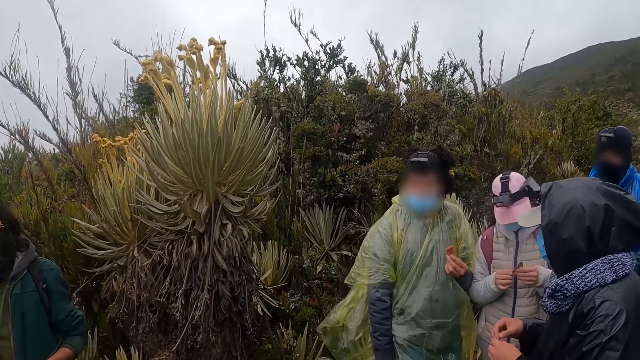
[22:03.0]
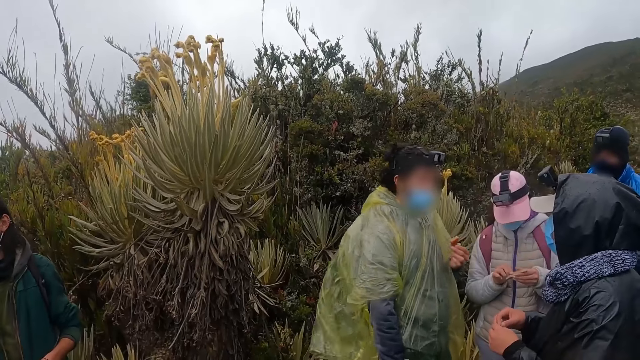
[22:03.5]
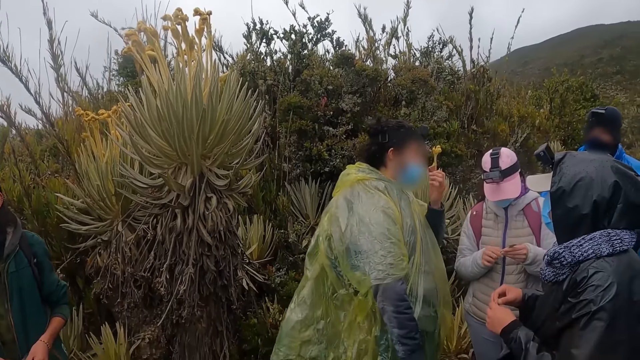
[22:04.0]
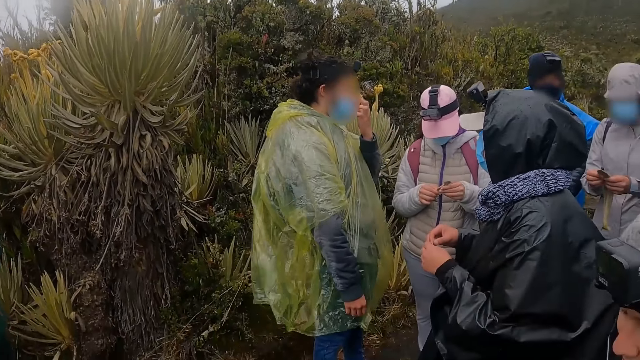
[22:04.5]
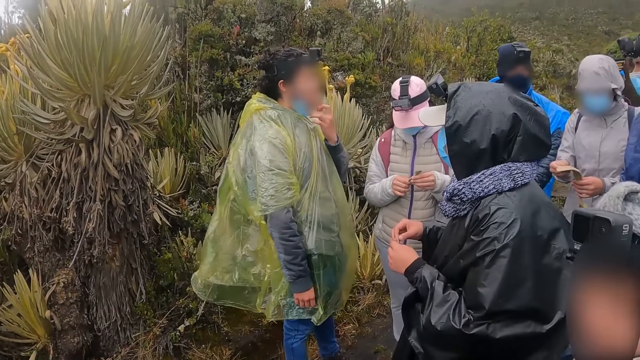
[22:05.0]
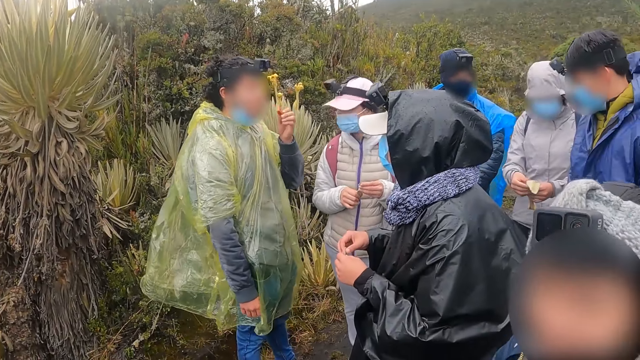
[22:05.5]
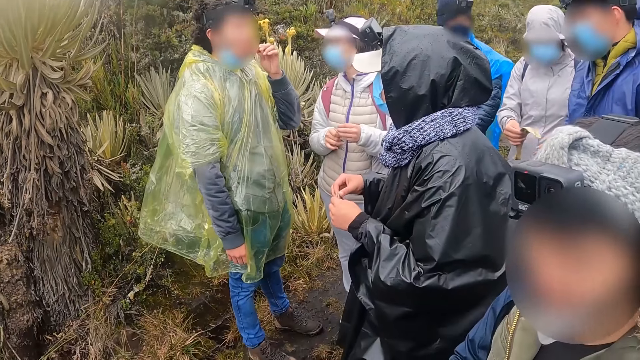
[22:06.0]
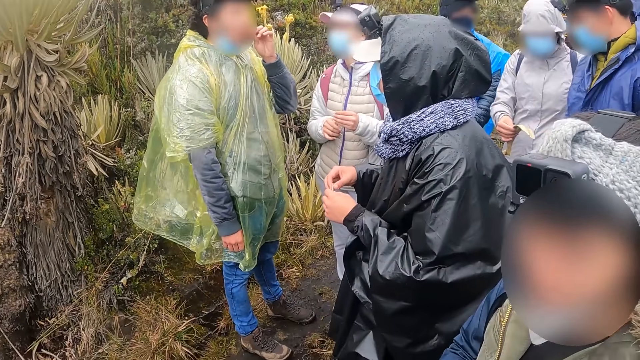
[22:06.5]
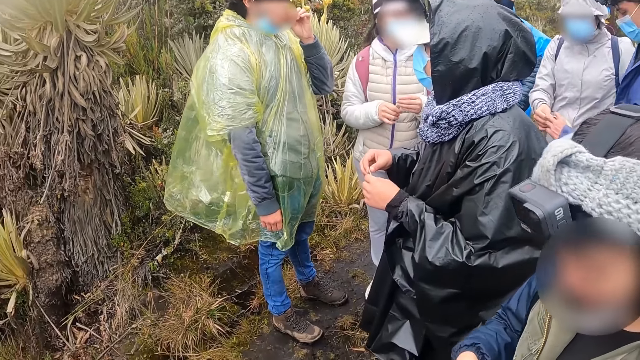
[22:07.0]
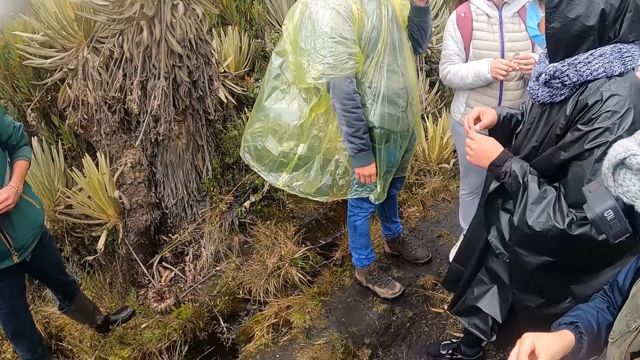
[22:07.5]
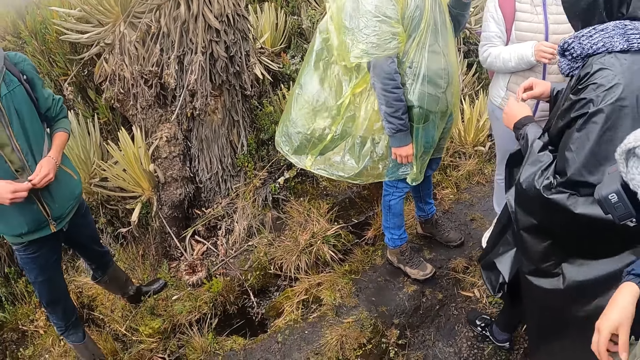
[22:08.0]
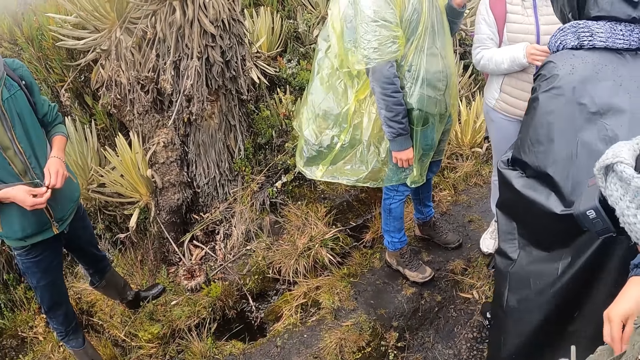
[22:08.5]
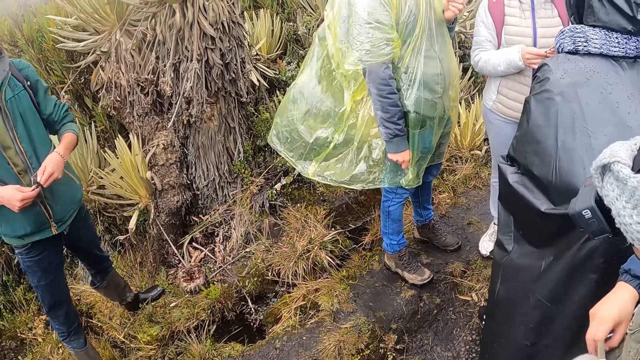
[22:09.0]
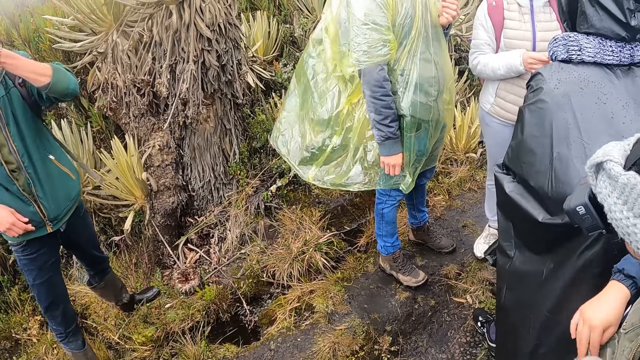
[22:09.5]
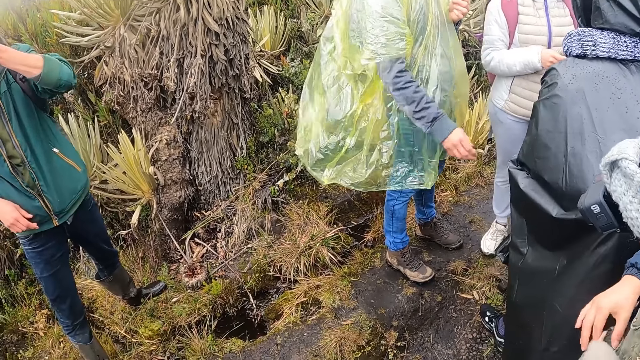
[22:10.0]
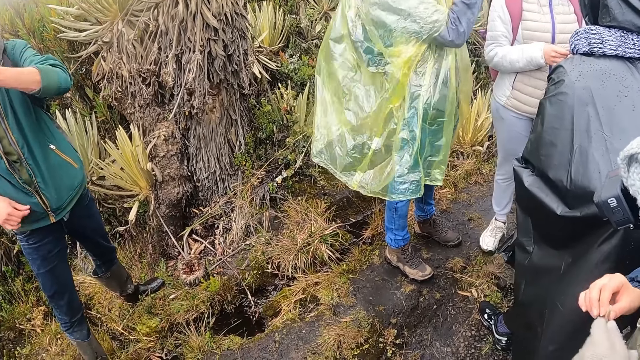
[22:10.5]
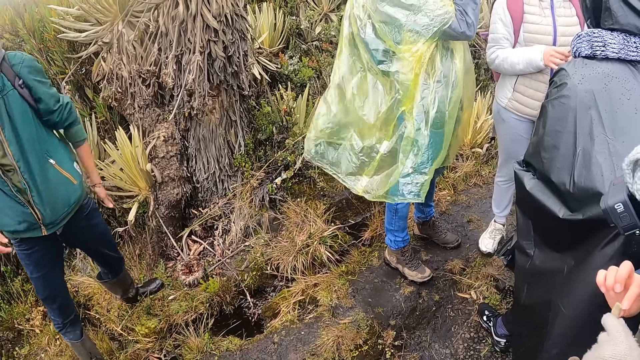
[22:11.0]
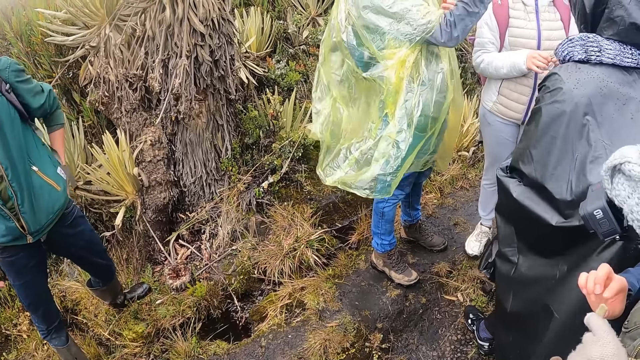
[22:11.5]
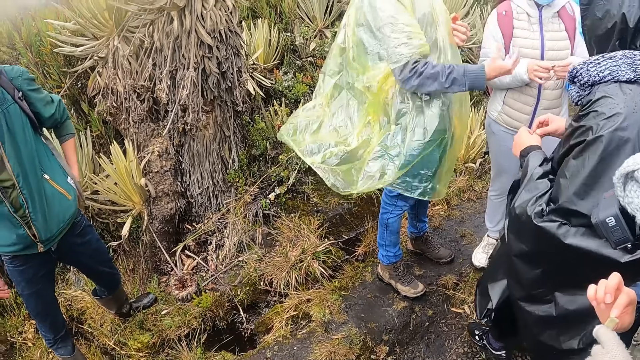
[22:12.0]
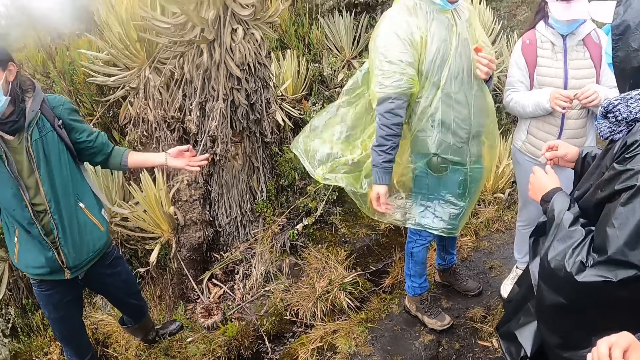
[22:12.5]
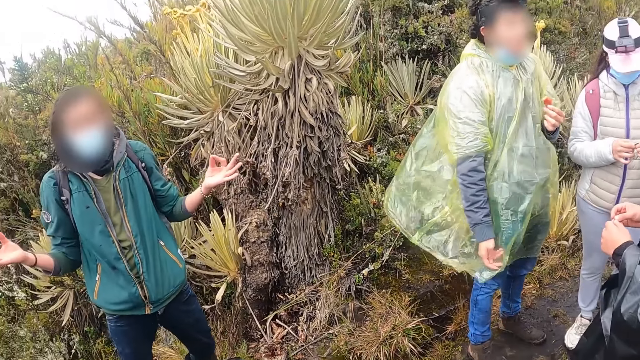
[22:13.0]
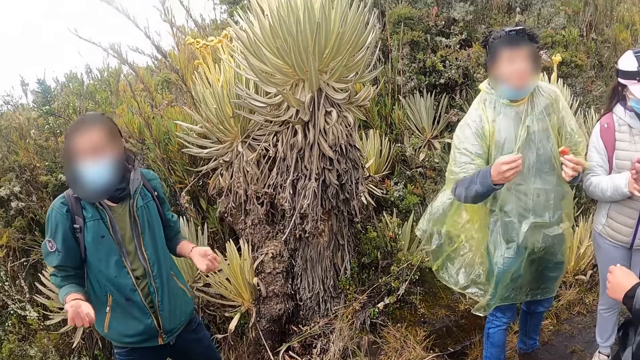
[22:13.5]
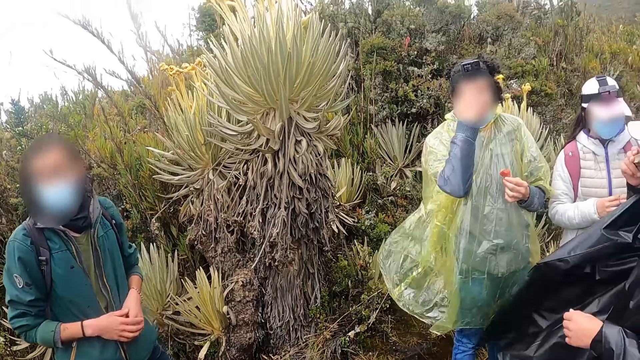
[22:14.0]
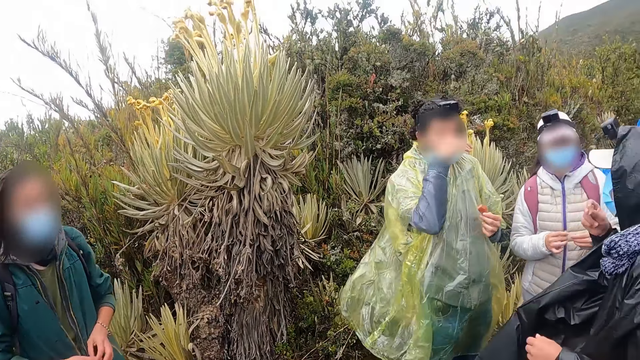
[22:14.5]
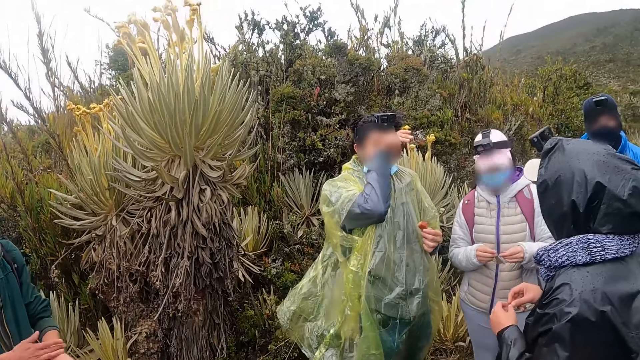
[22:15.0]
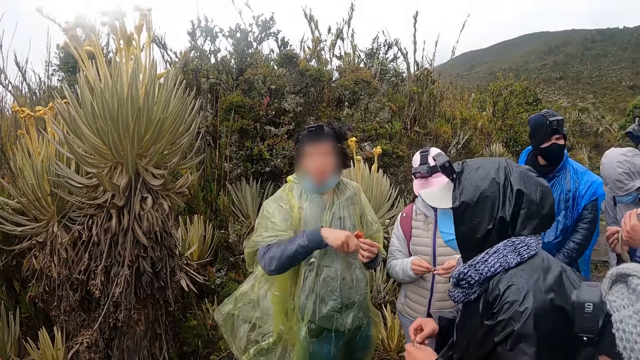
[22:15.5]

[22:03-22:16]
The camera wearer looks around the field. A man ties the bag strings together, drops the string, holds something, pulls his hand off something, gestures his hand and holds his hands together.

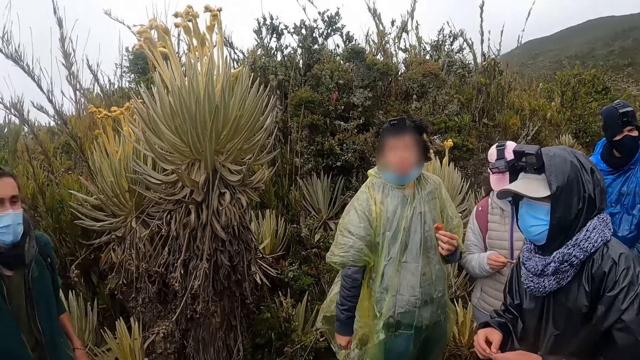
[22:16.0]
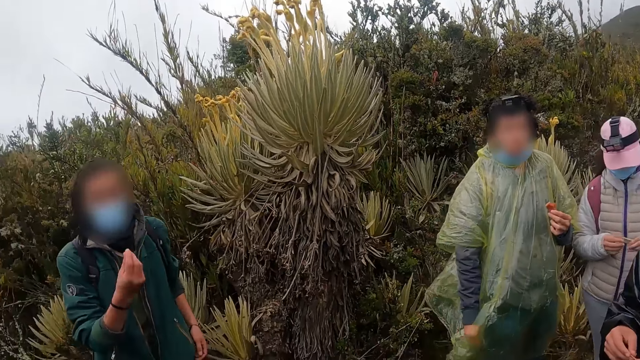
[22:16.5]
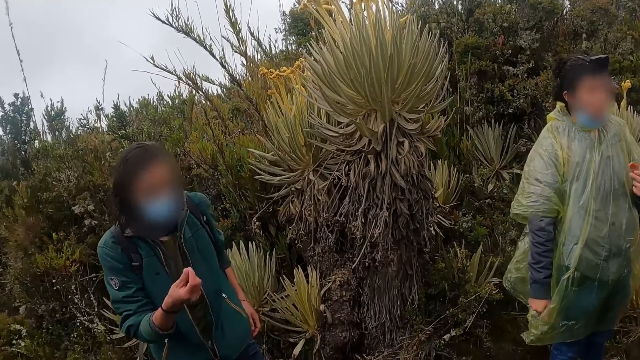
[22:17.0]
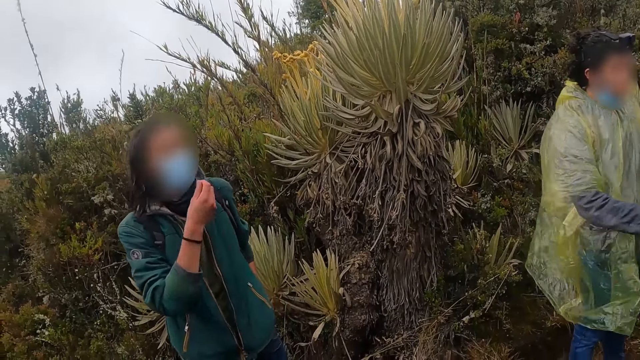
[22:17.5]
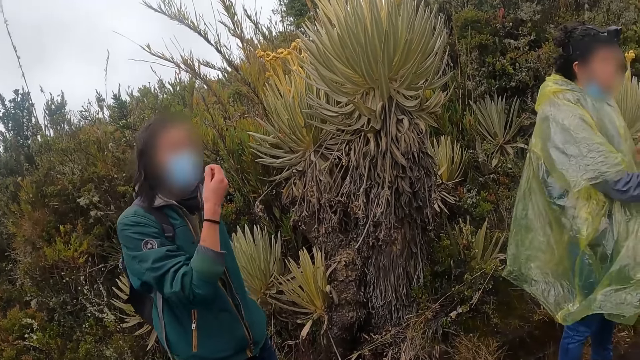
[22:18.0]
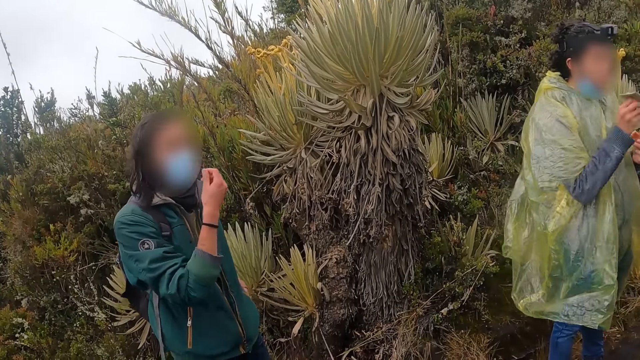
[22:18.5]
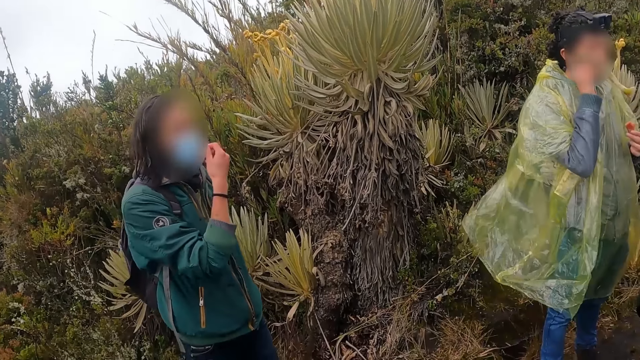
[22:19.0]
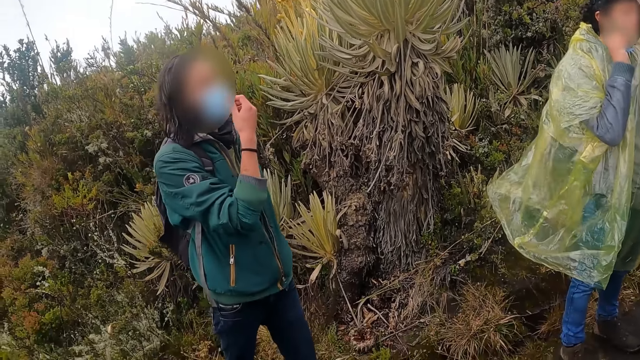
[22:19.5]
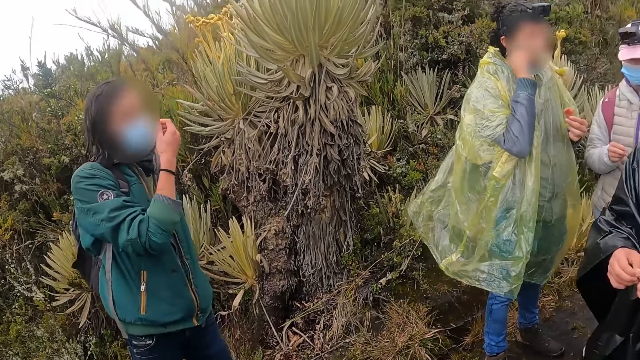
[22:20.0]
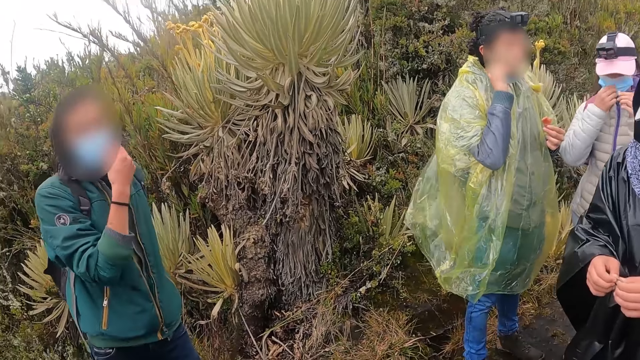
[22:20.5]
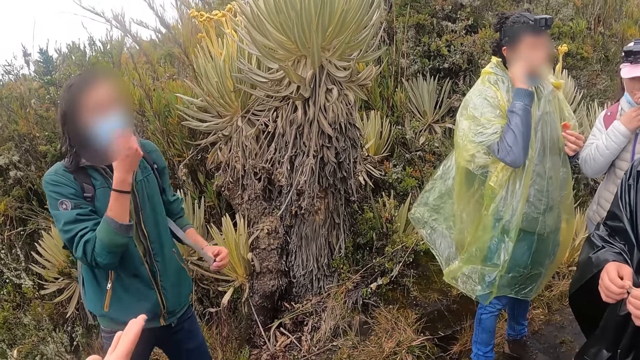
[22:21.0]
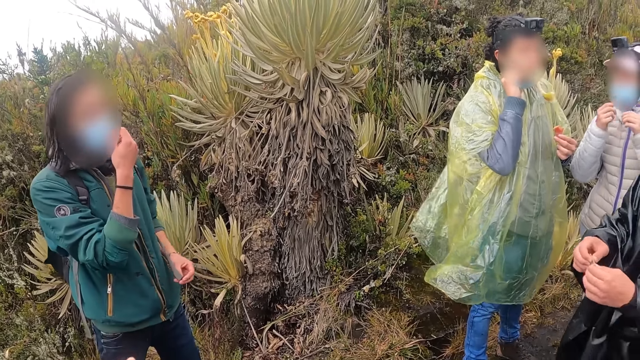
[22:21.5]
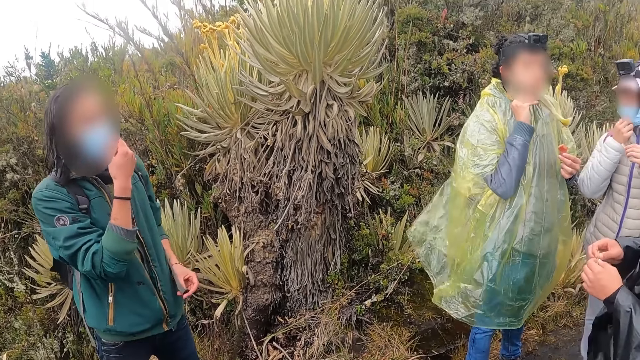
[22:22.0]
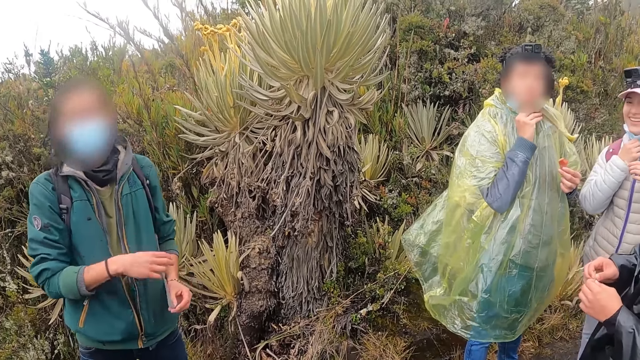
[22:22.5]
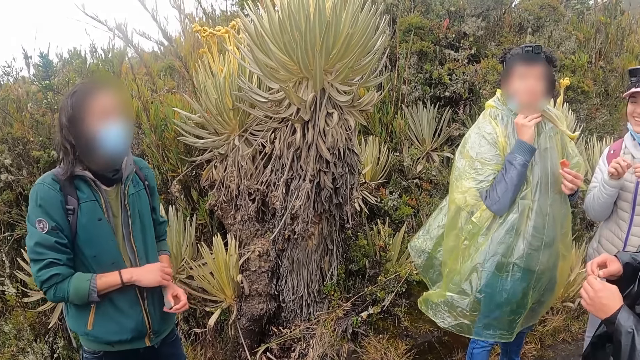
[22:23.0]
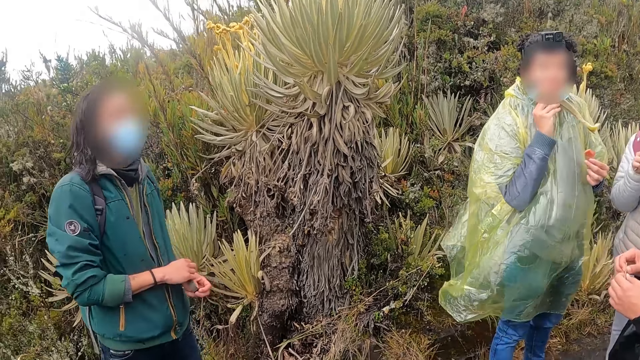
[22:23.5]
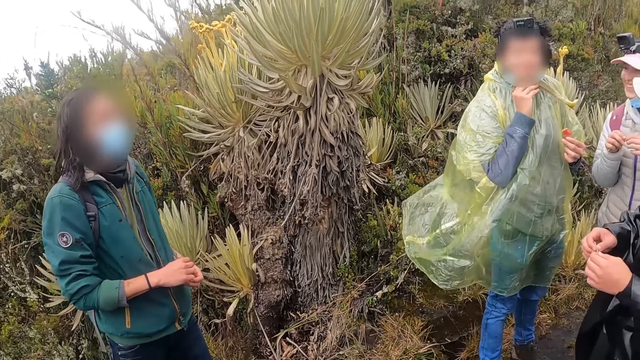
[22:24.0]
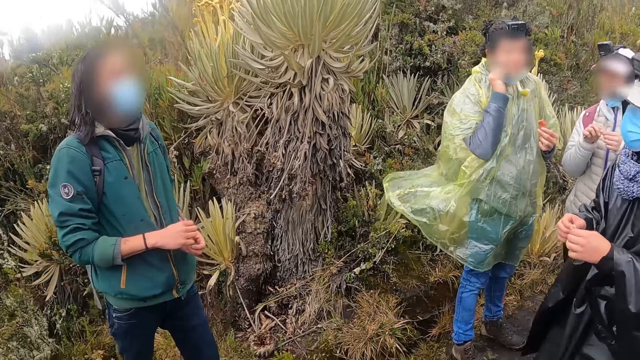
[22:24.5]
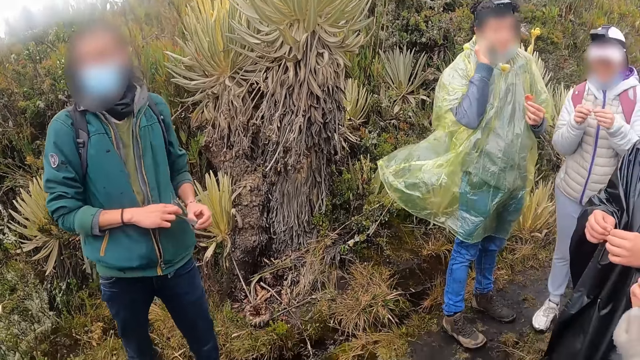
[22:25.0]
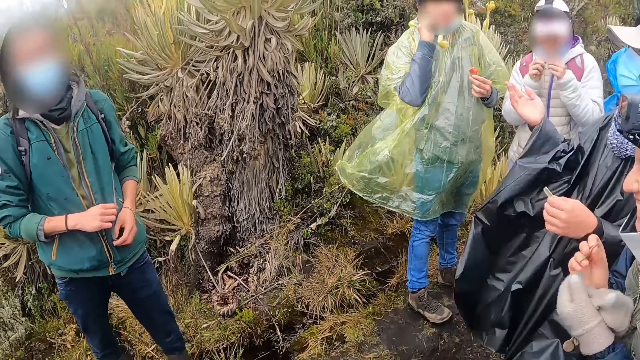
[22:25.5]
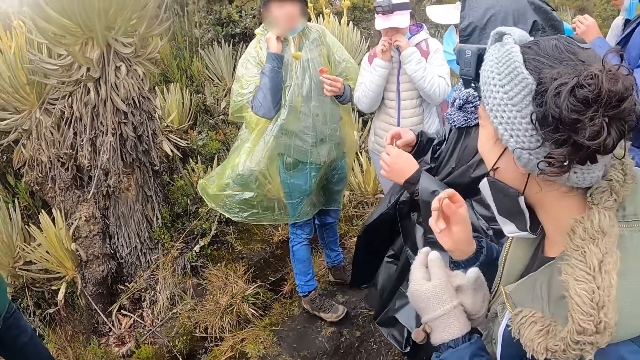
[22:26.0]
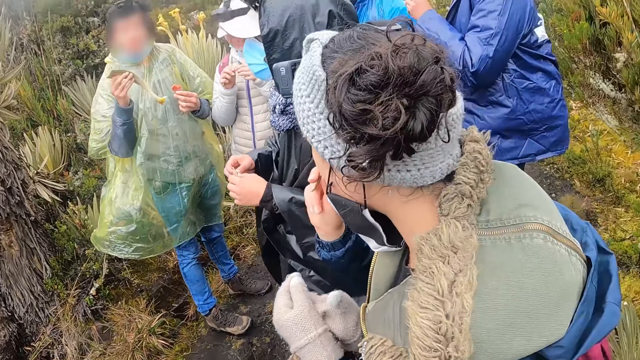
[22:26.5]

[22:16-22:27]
A man gestures his hand, adjusts the mask, pulls his hand off the mask and holds the bag string with both hands.
